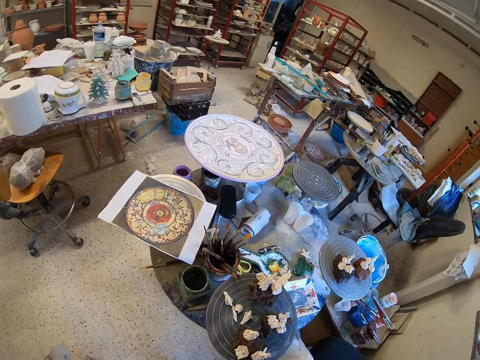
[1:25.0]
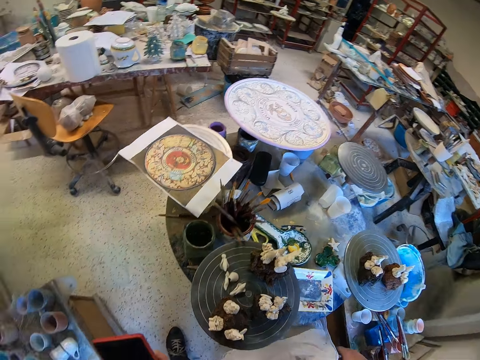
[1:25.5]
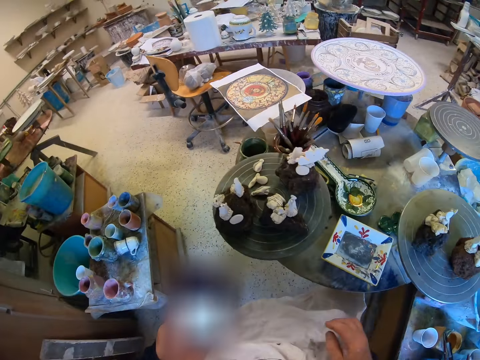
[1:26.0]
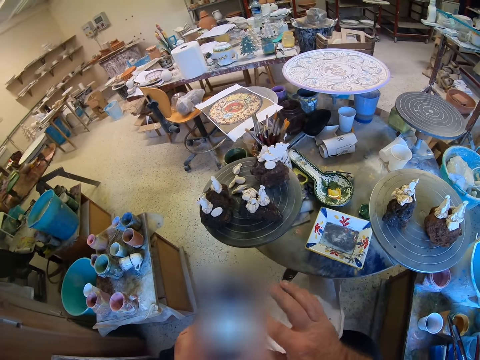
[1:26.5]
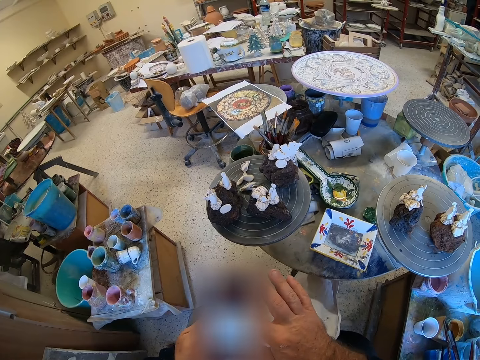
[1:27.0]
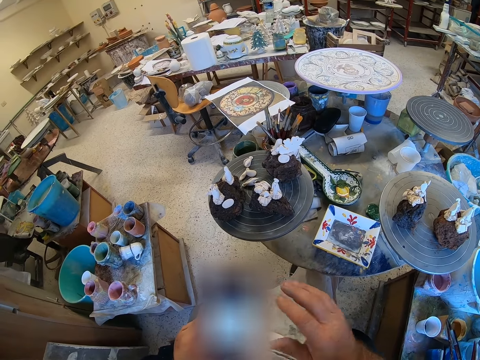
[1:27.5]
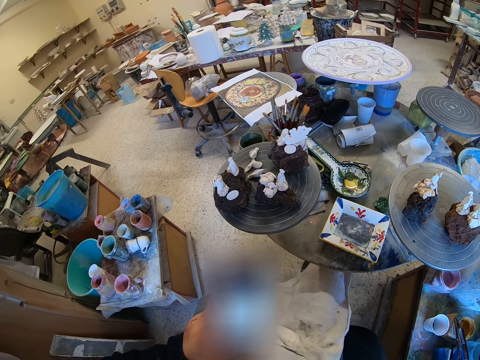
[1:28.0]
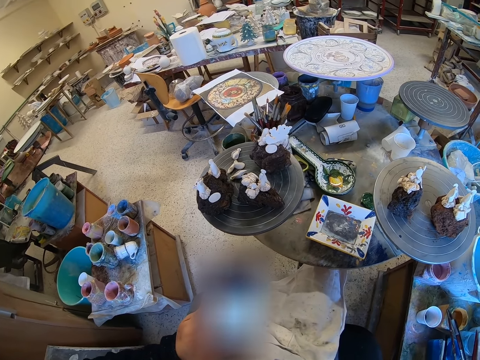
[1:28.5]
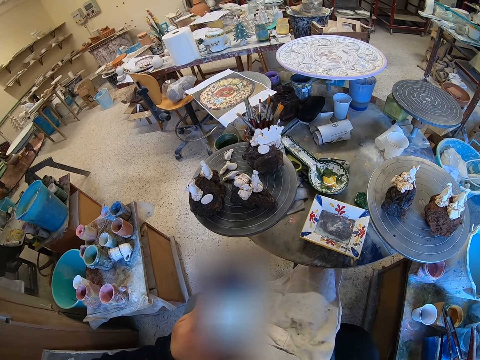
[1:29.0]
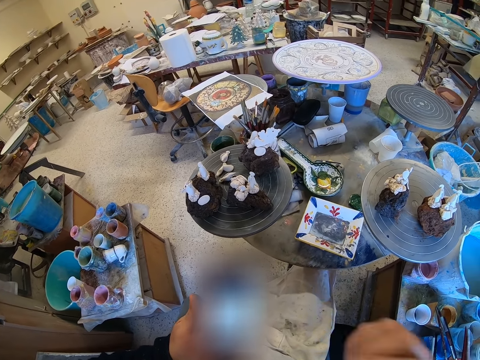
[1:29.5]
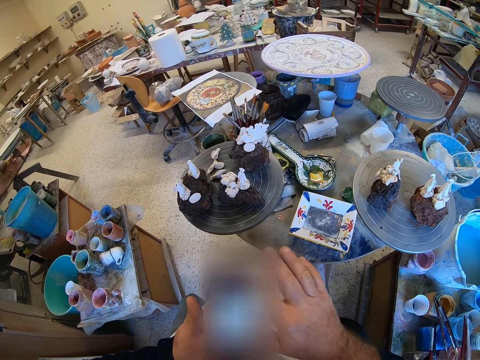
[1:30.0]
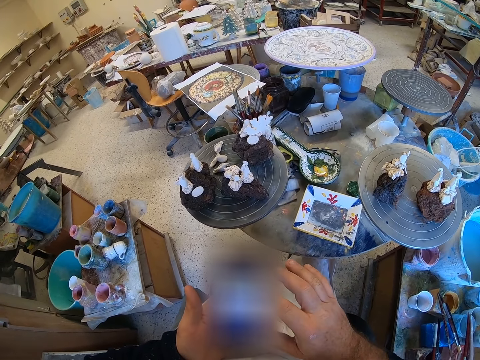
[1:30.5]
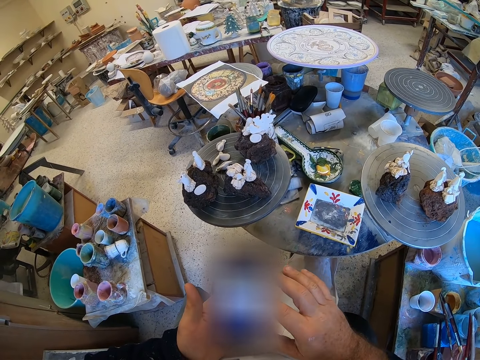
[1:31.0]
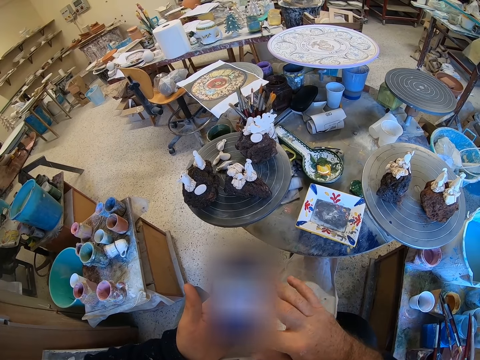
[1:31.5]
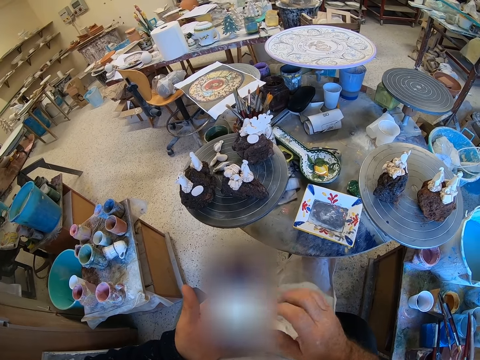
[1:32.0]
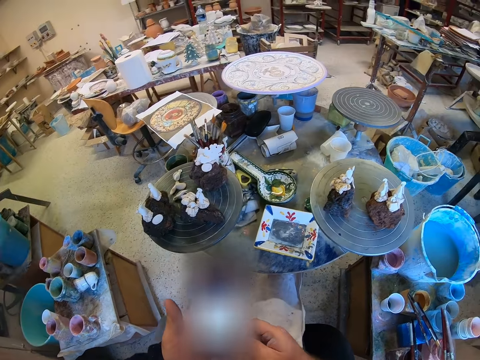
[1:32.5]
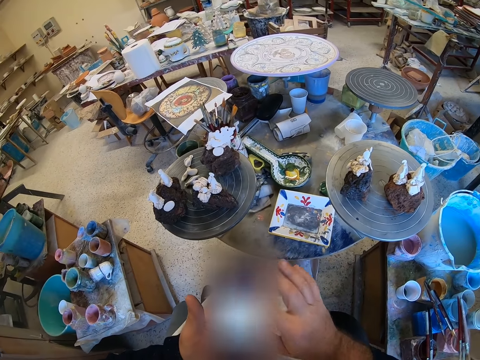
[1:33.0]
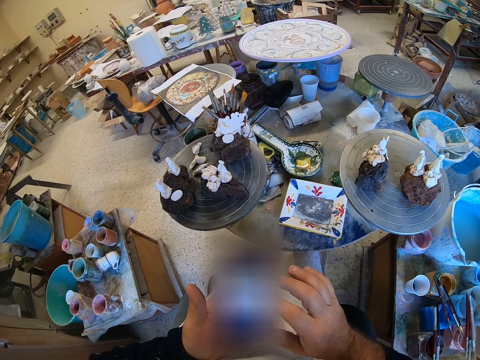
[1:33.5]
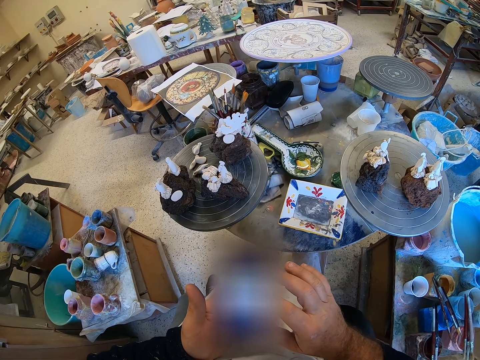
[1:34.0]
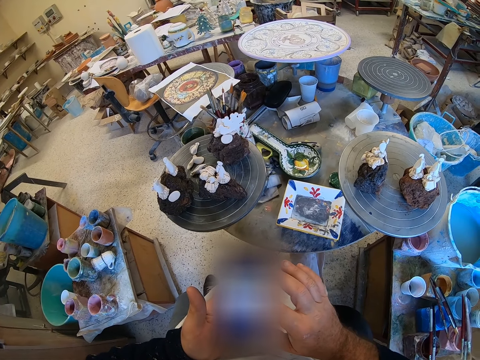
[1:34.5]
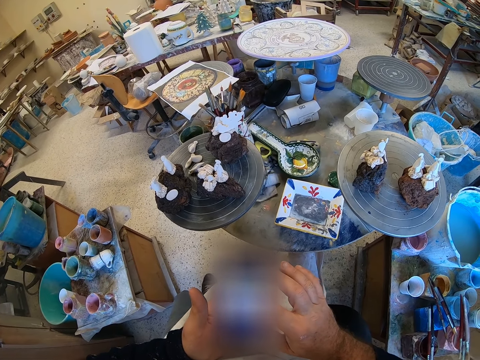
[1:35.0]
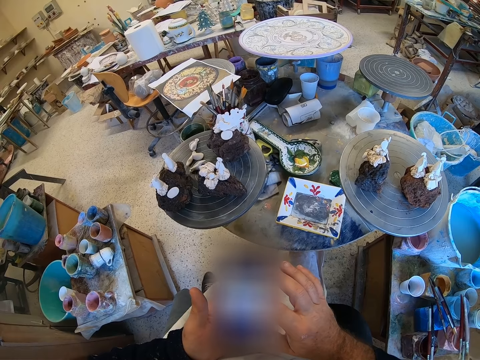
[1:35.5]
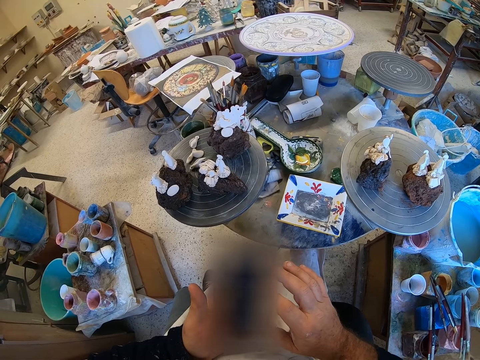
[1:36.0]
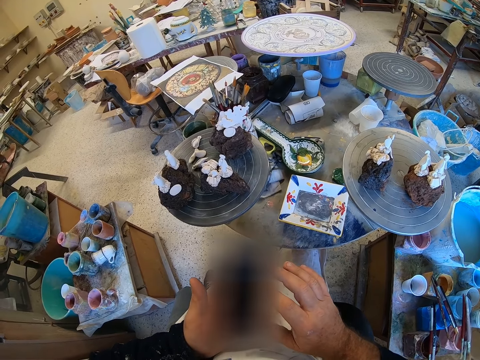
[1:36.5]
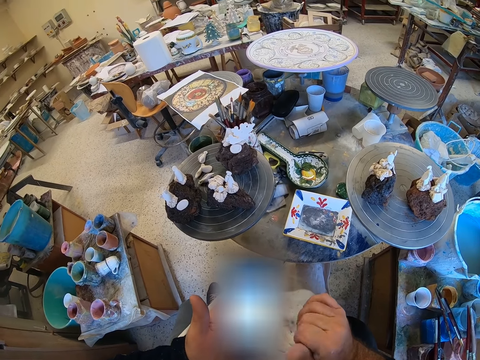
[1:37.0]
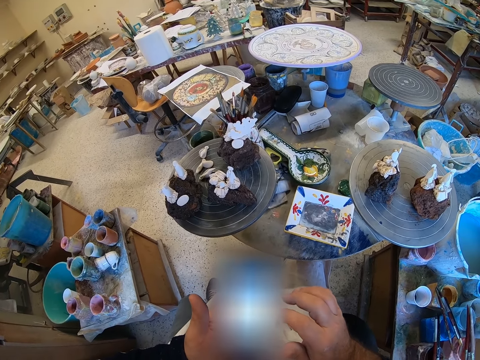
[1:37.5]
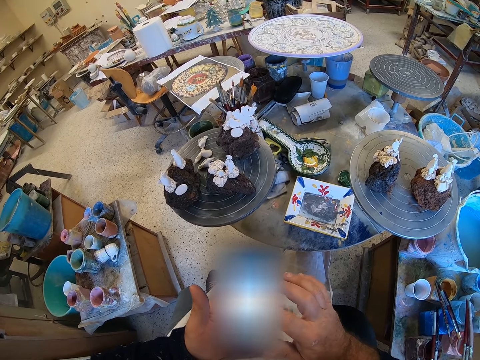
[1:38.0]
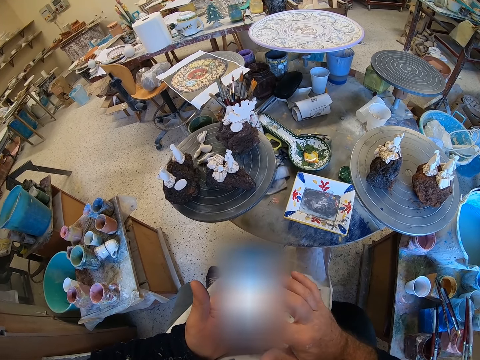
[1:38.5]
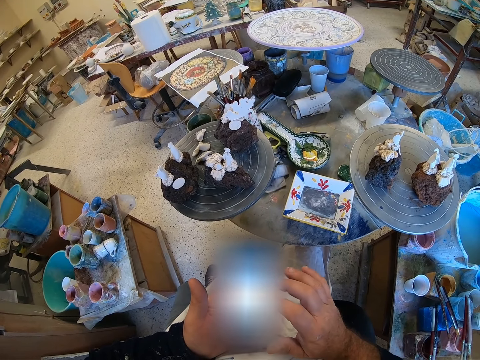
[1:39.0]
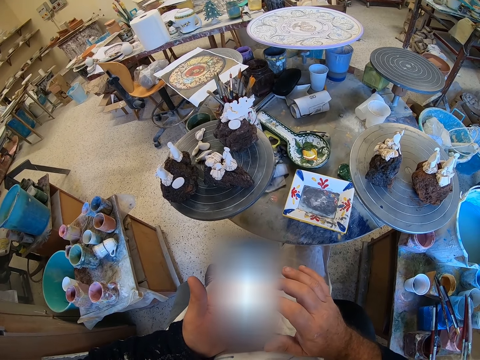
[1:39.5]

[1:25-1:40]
The camera wearer looks around a garage. They scroll through the mobile phone.

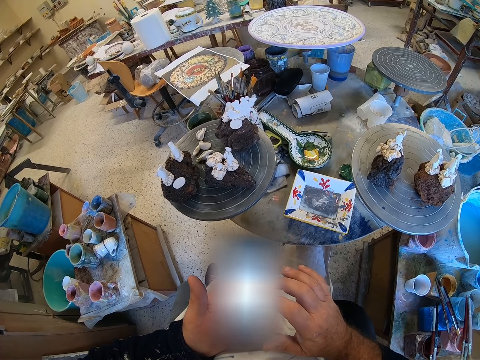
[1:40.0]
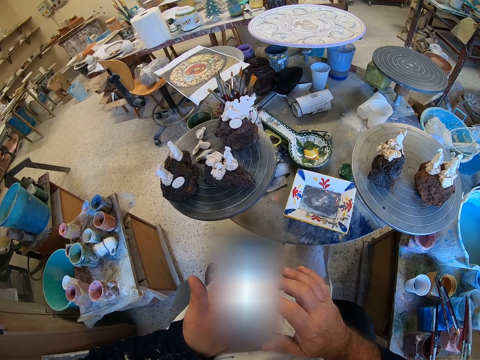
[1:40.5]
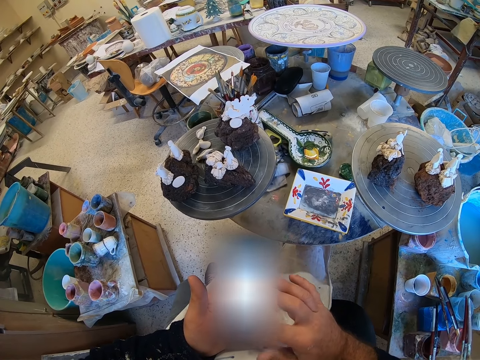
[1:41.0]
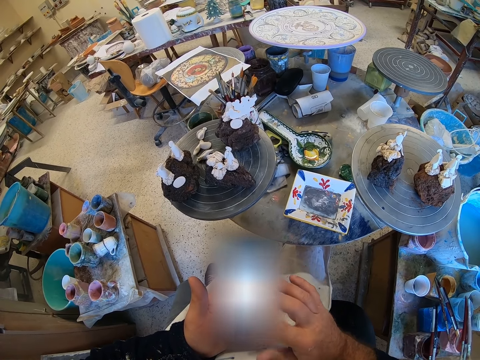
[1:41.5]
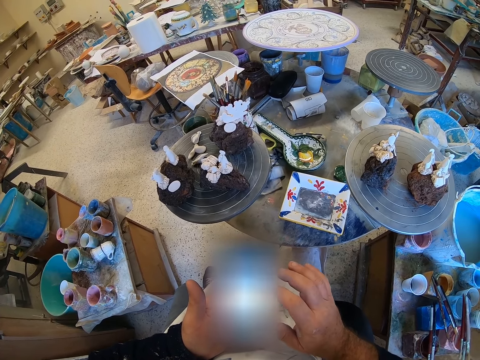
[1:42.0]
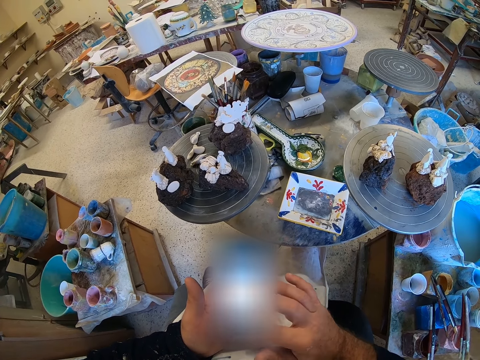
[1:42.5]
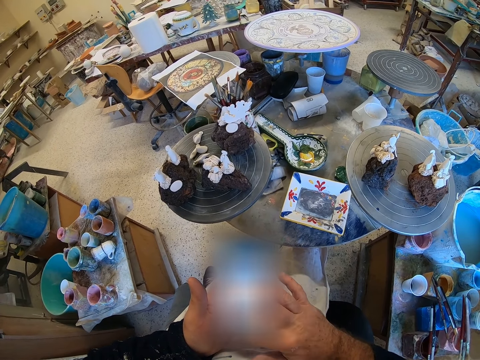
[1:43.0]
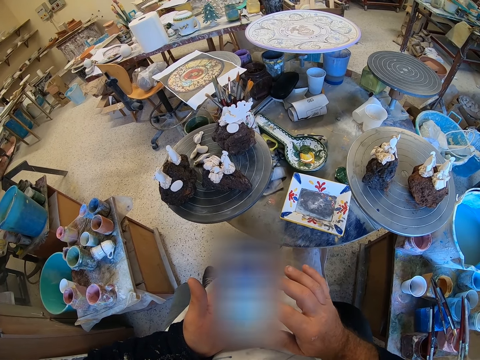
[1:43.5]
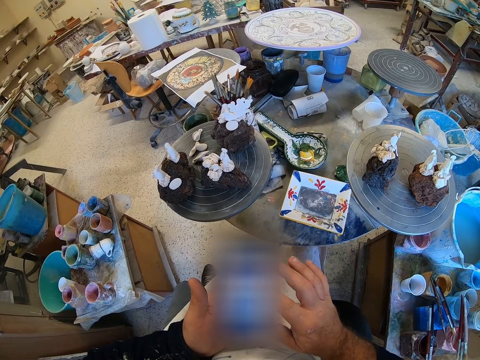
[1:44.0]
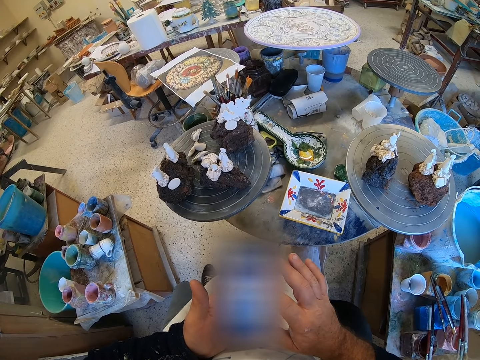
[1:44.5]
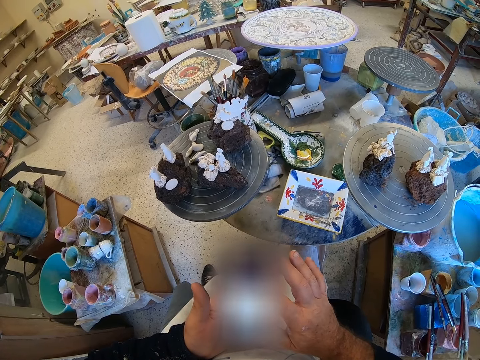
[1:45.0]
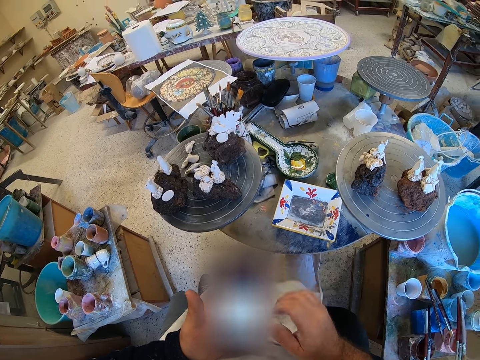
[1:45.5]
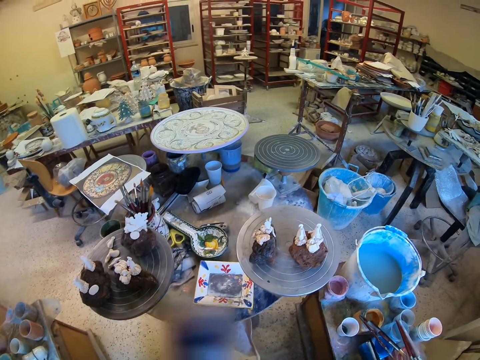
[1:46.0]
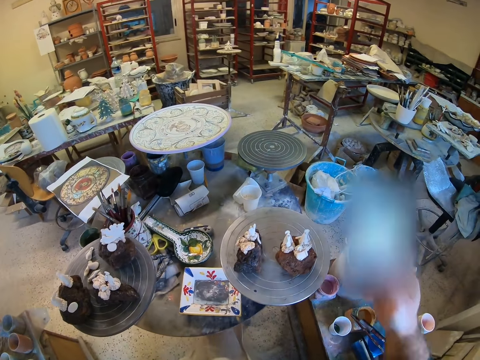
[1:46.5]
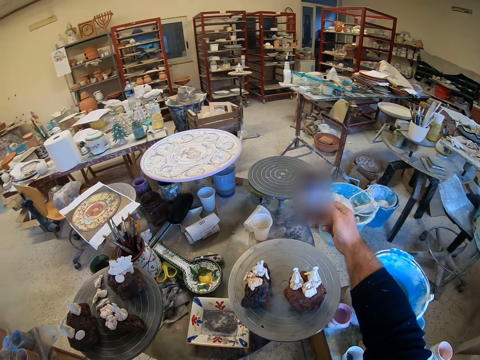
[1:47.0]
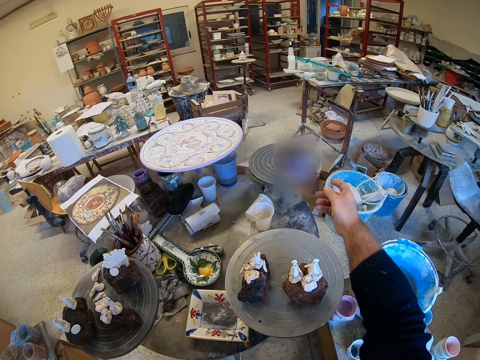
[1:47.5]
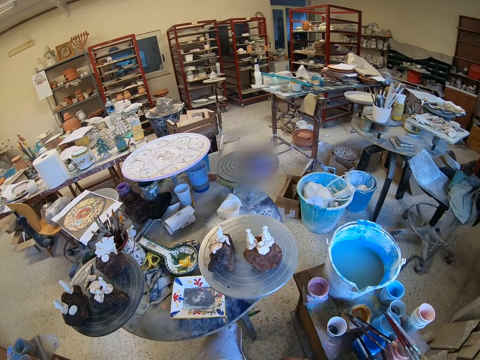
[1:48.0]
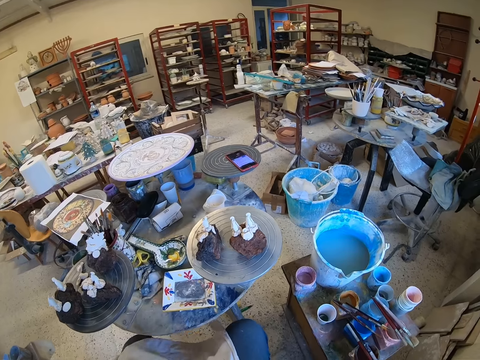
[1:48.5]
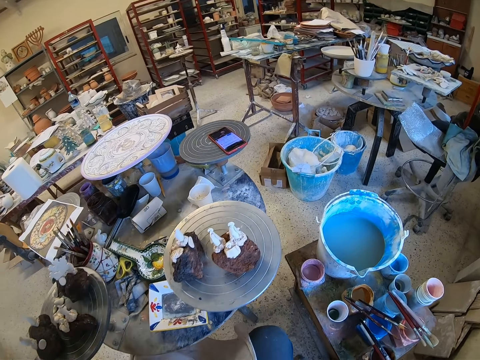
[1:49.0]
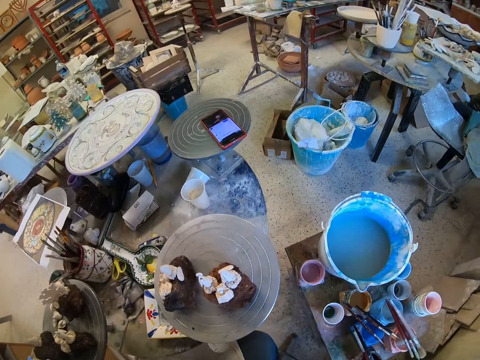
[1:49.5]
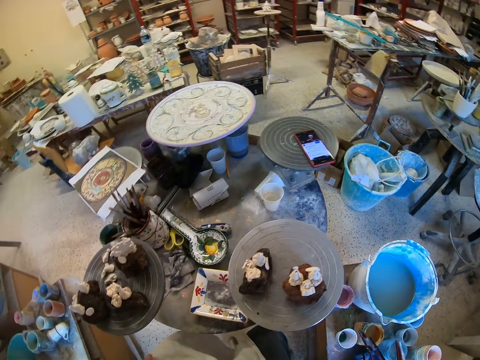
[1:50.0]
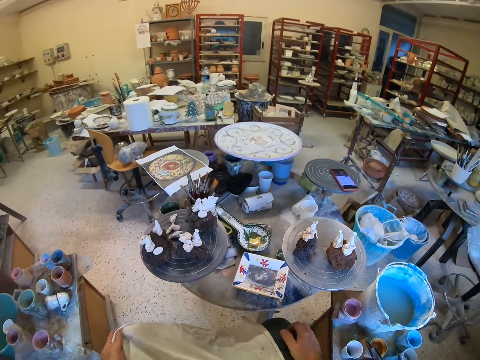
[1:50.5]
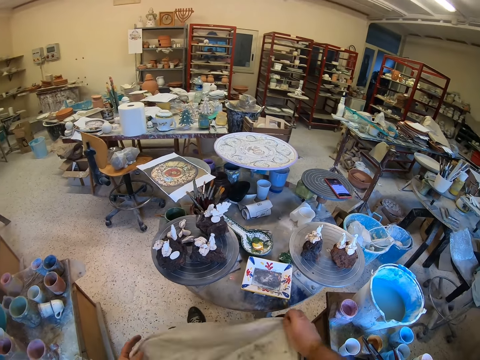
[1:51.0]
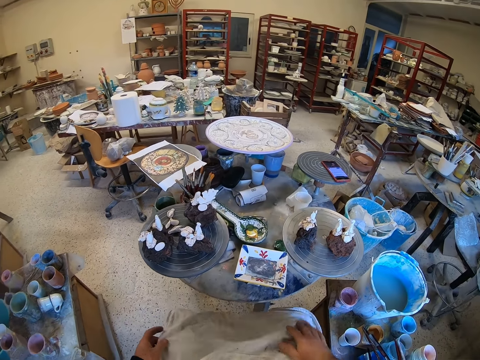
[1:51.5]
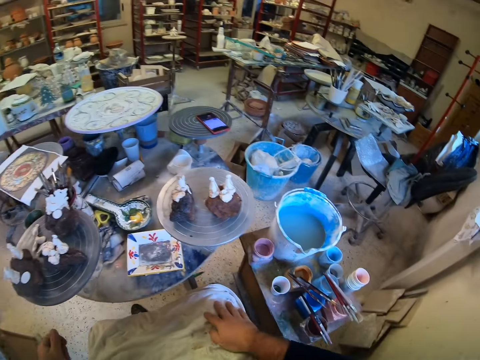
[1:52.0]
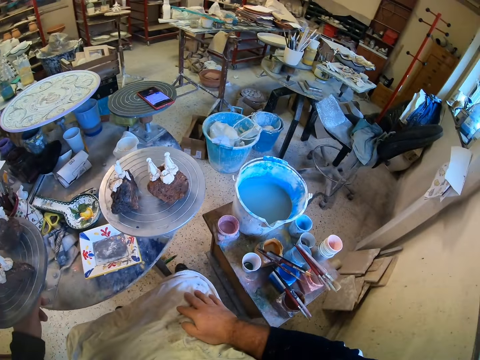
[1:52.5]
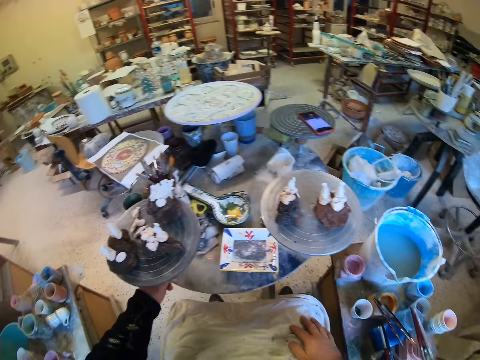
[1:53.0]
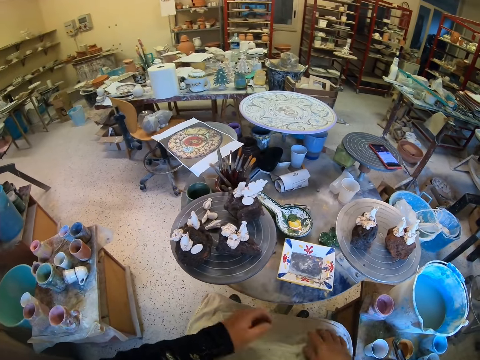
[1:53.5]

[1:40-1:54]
The camera wearer looks around a garage. He puts down a mobile phone. He looks around the garage. He adjusts a piece of cloth on his lap.
